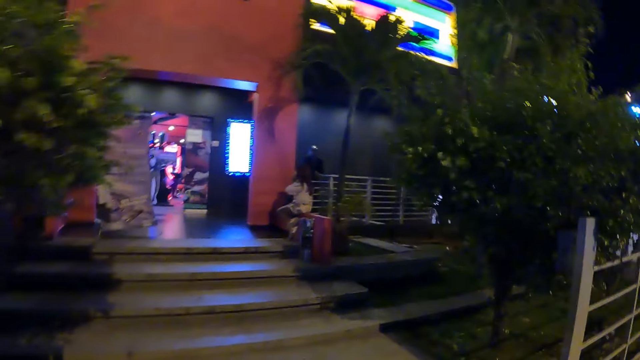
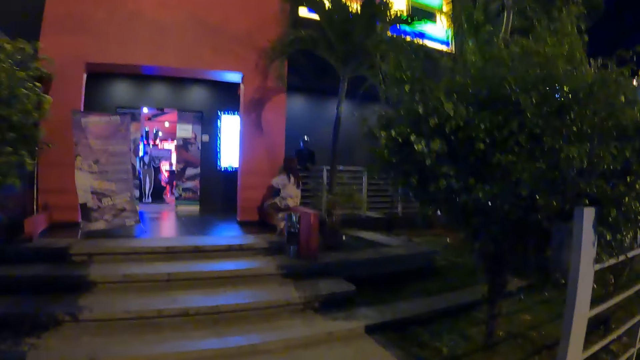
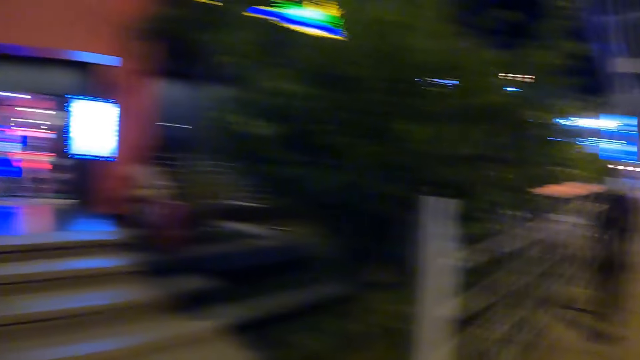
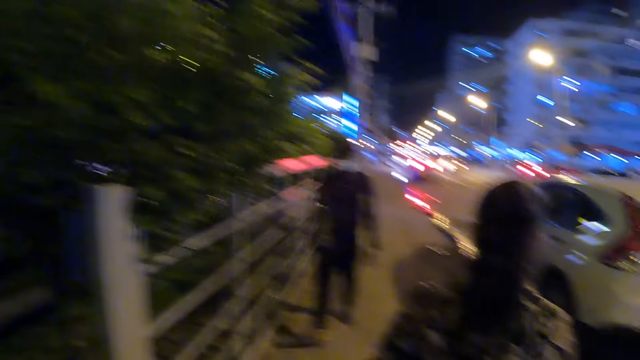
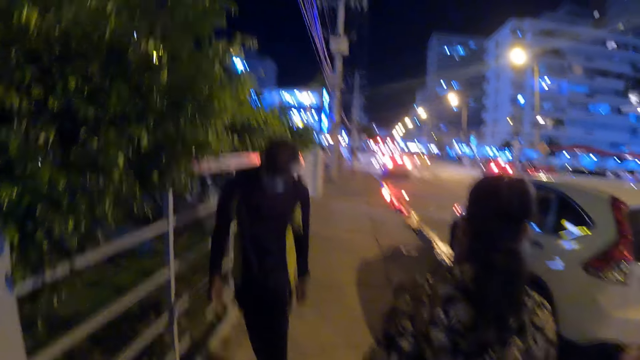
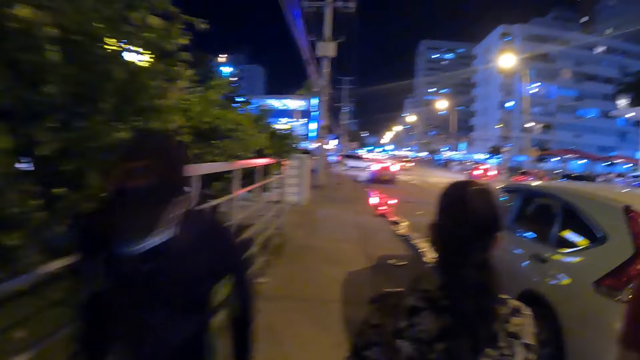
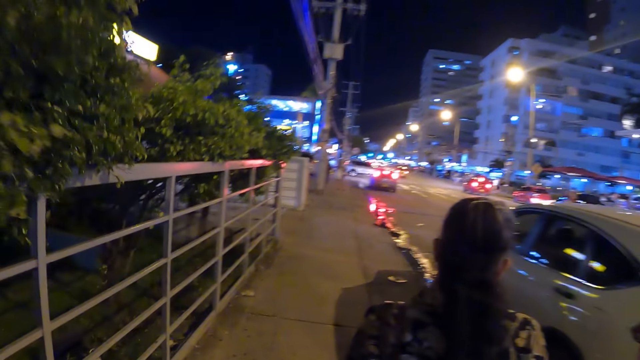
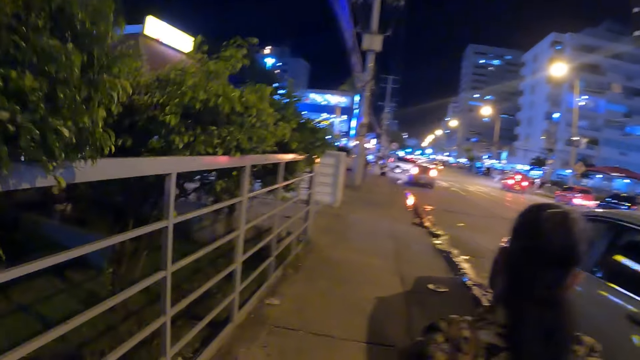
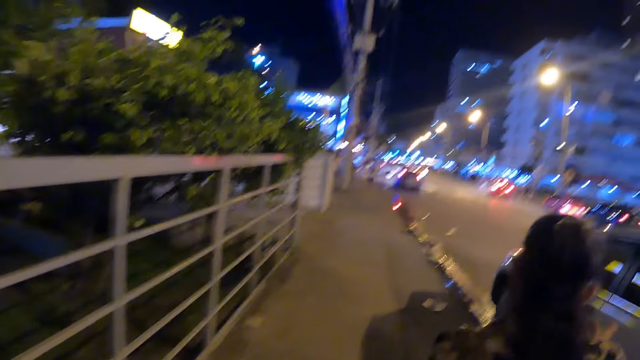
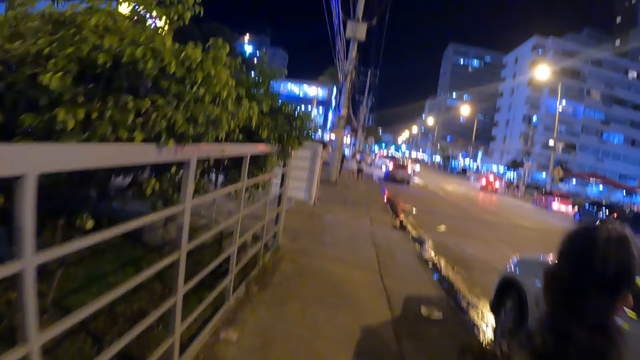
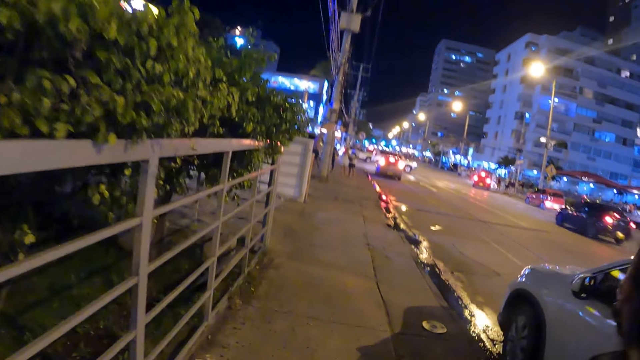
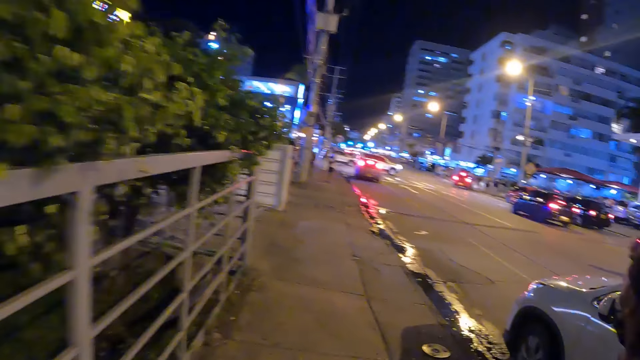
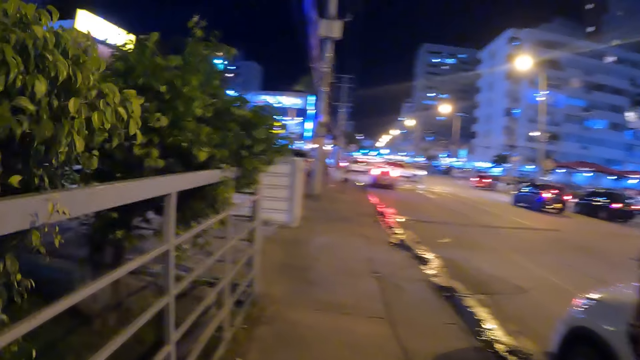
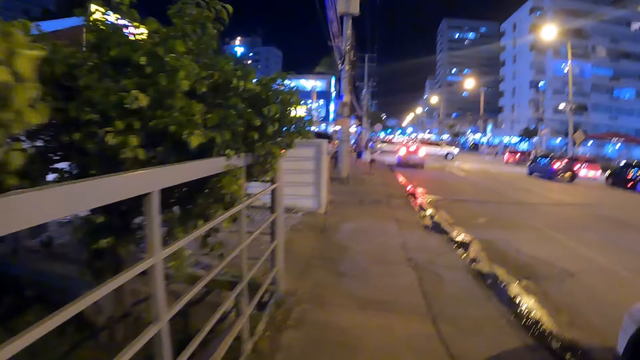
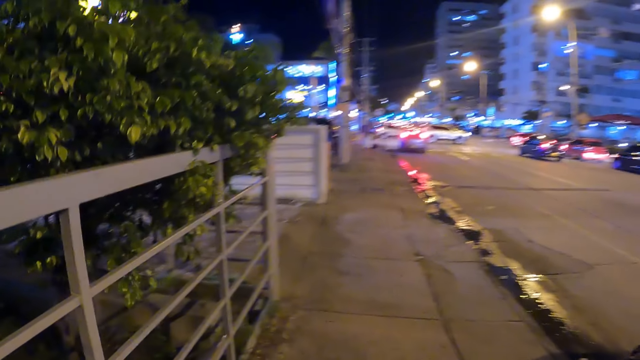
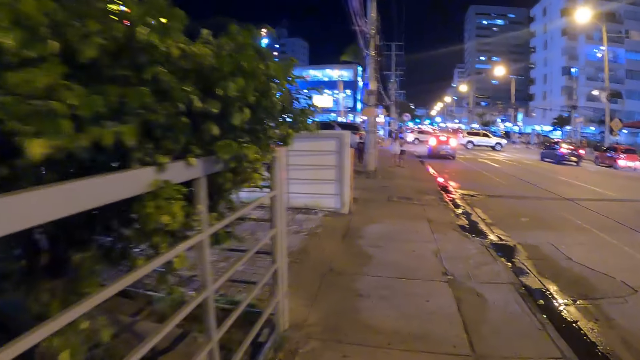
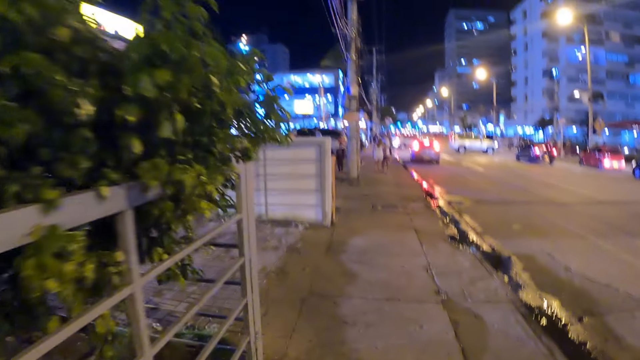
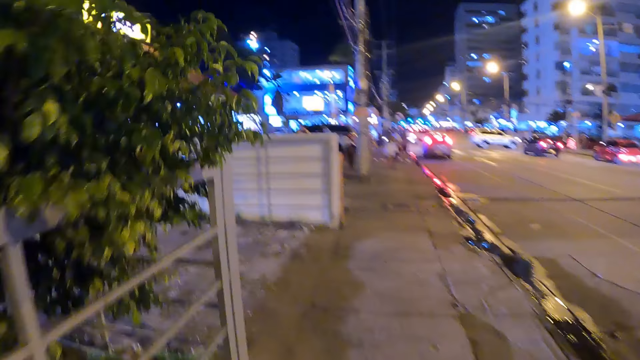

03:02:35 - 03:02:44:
The camera wearer walks on the pavement. They look at the building.

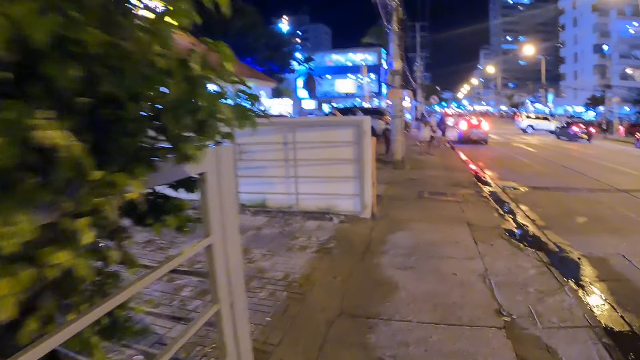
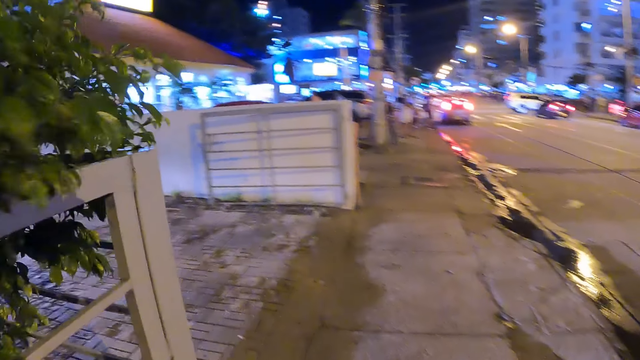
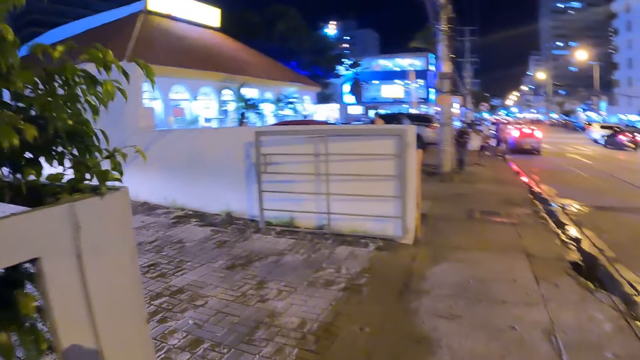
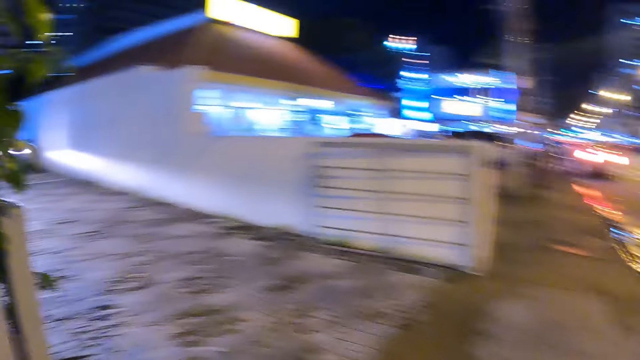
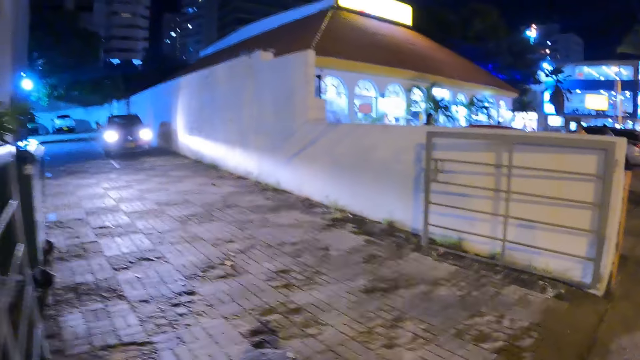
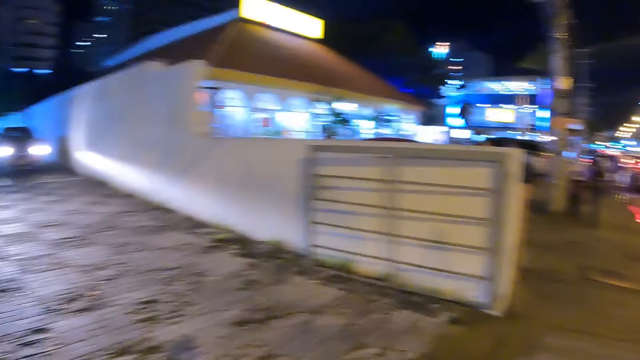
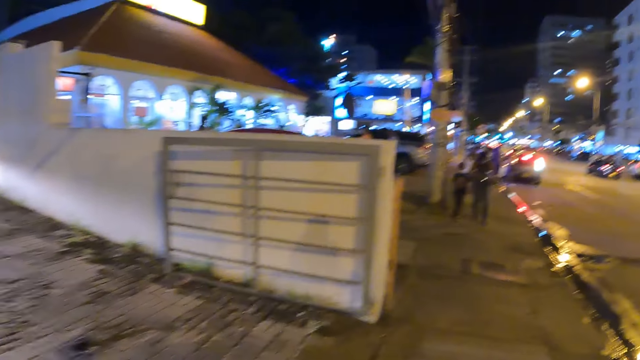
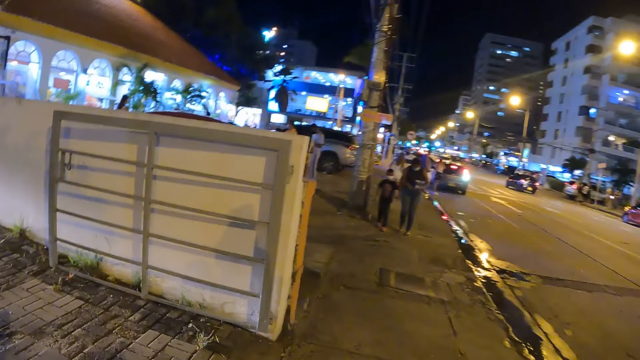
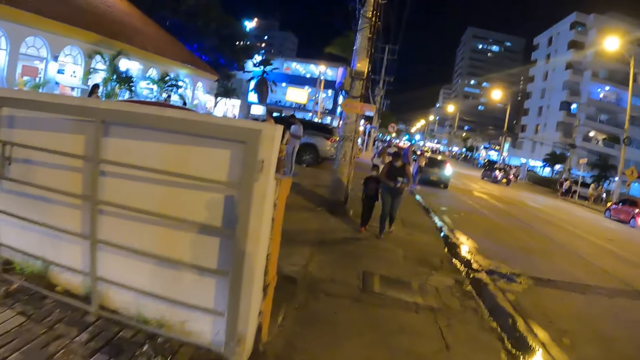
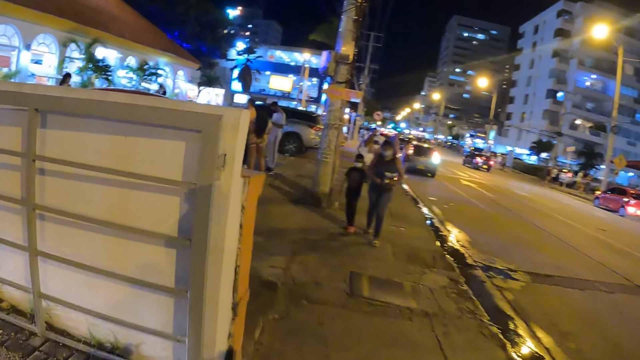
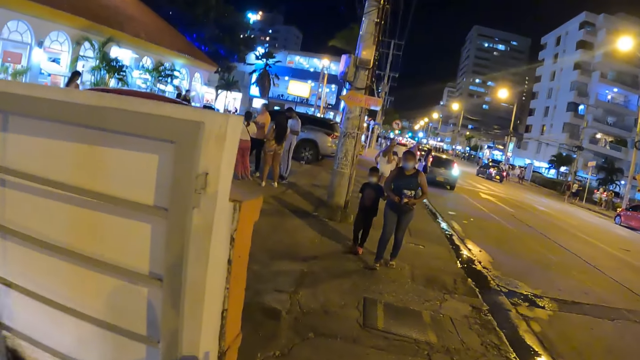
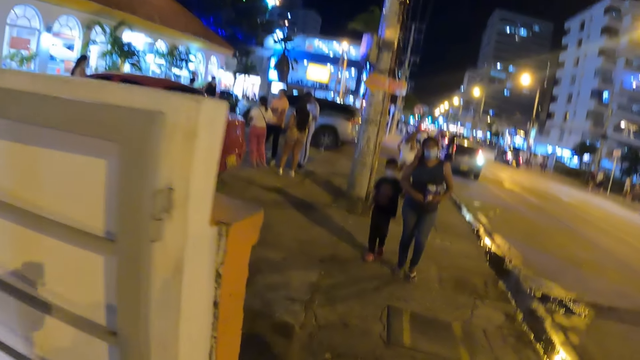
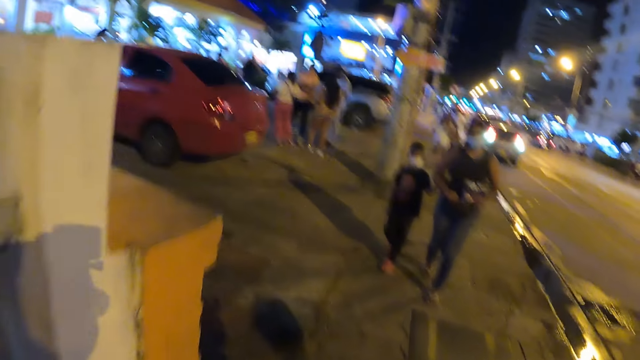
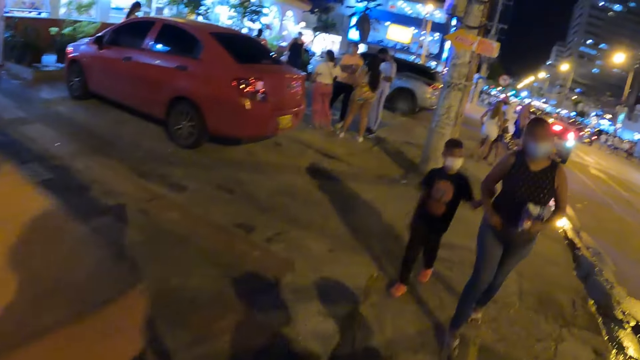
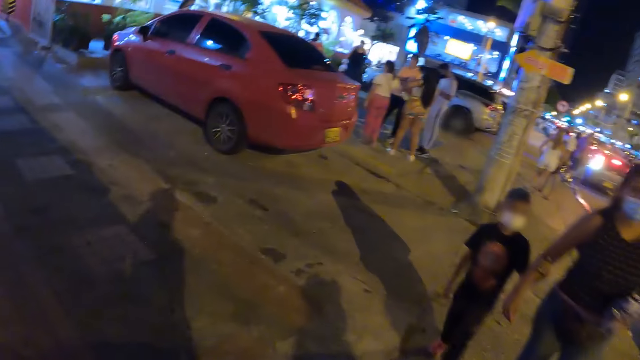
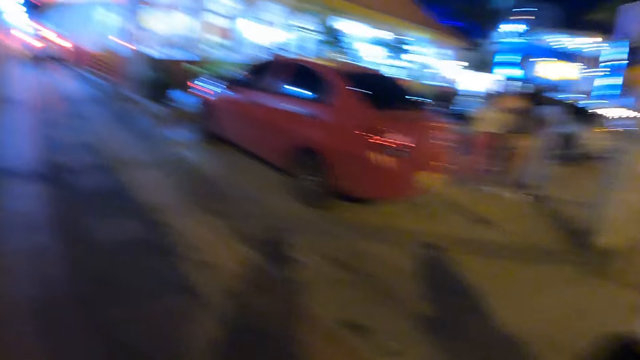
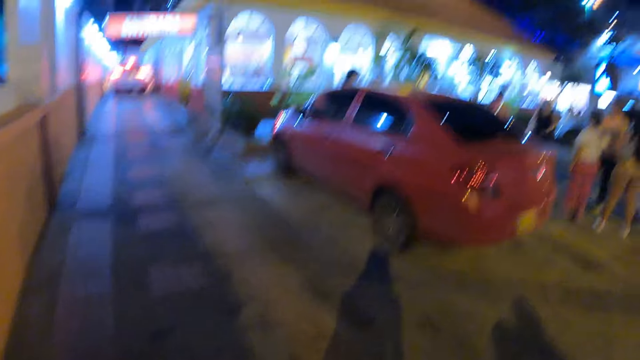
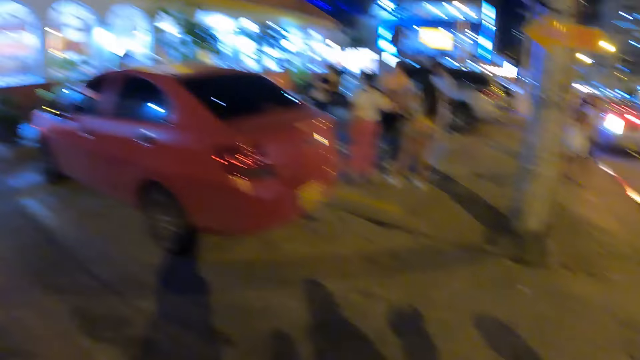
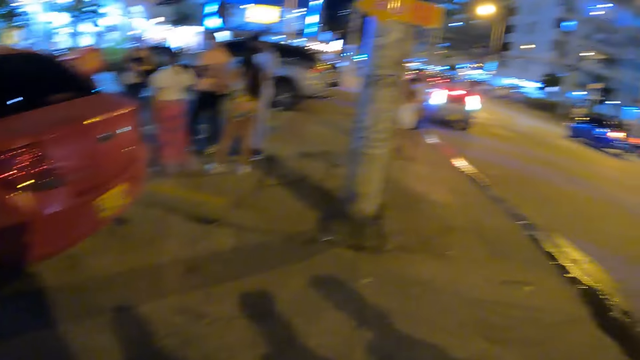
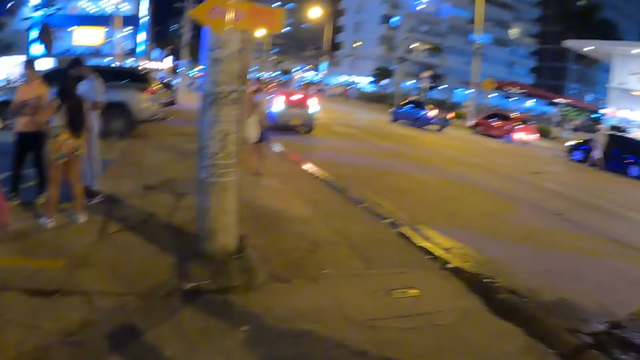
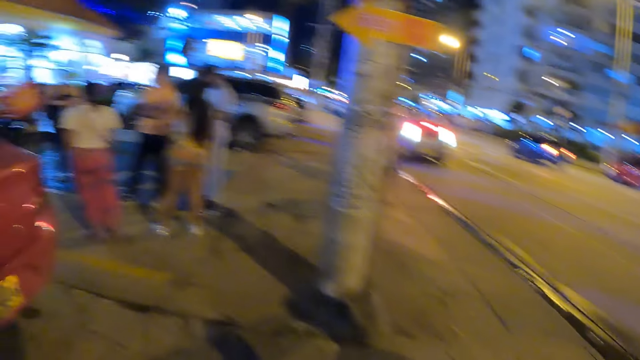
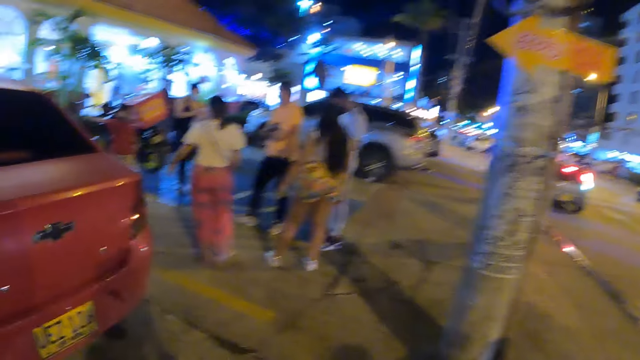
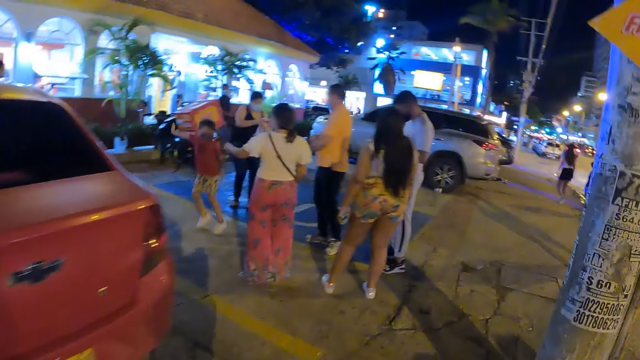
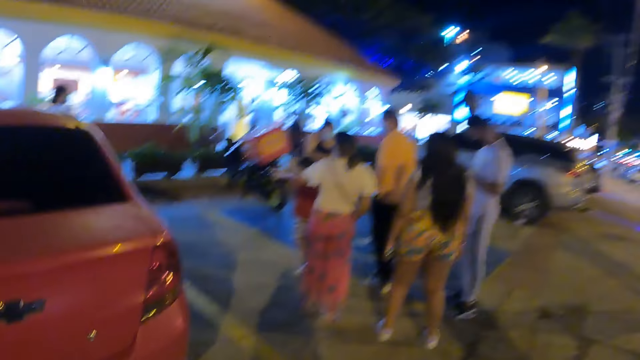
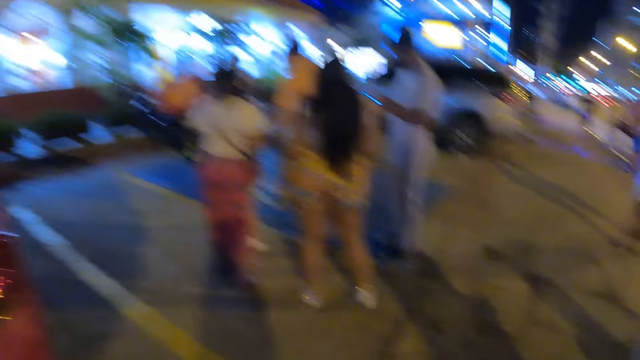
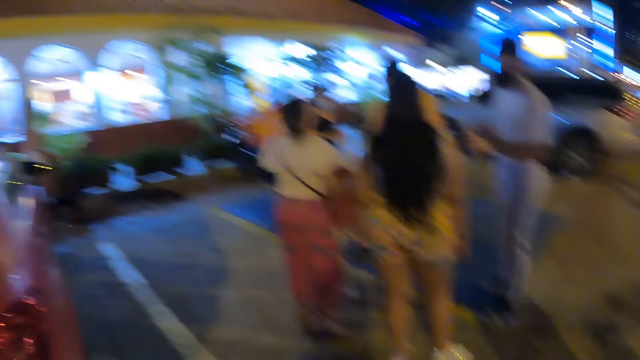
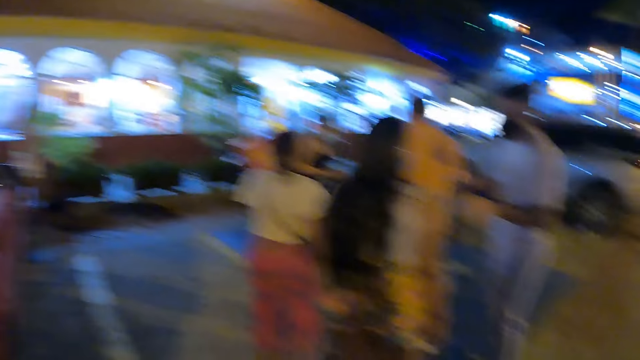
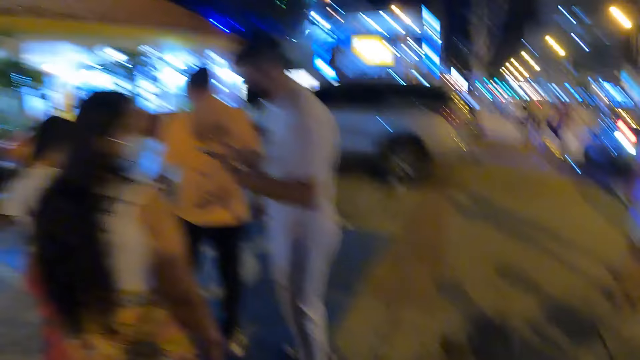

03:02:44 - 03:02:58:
The camera wearer looks around the streets. They walk on the pavement. They look around the area. They walk on the pavement.
